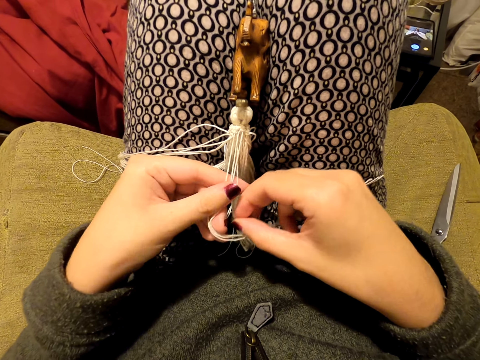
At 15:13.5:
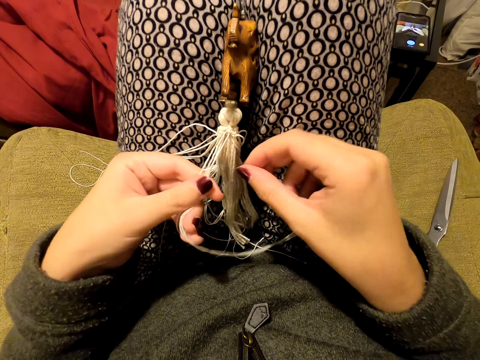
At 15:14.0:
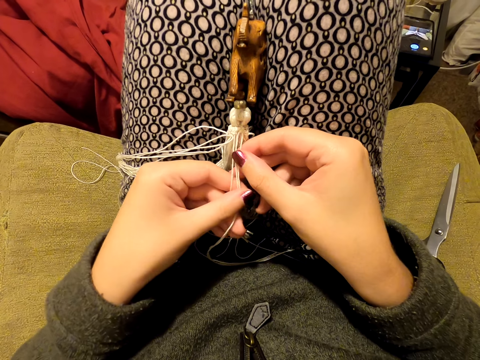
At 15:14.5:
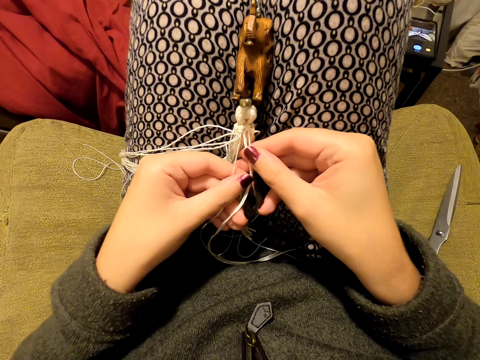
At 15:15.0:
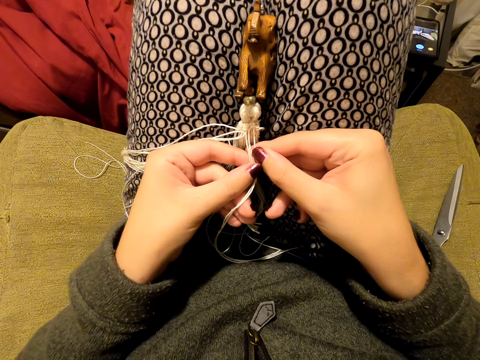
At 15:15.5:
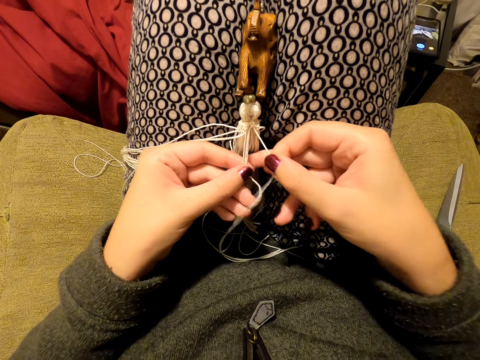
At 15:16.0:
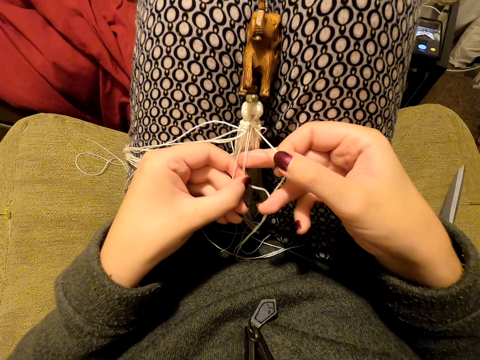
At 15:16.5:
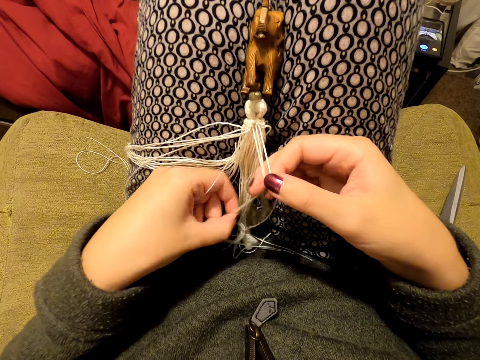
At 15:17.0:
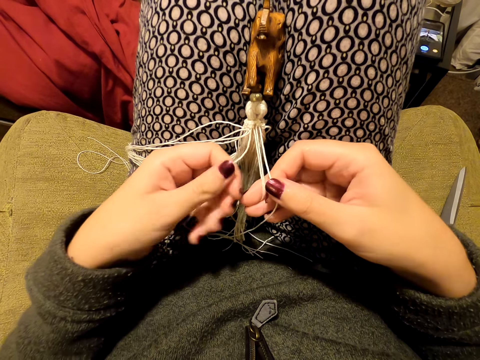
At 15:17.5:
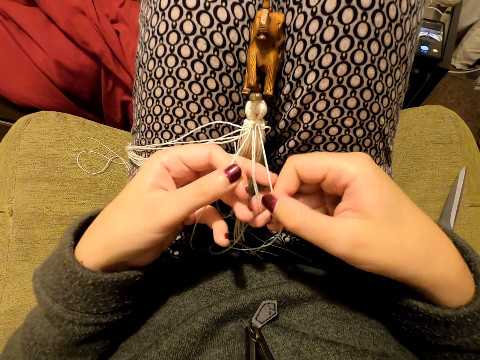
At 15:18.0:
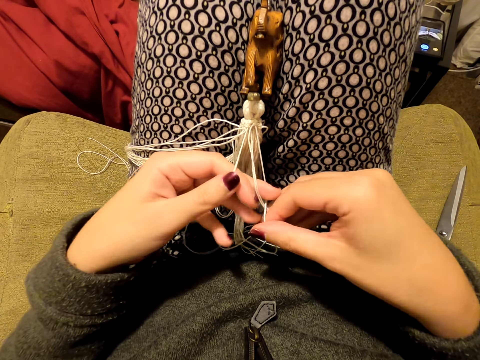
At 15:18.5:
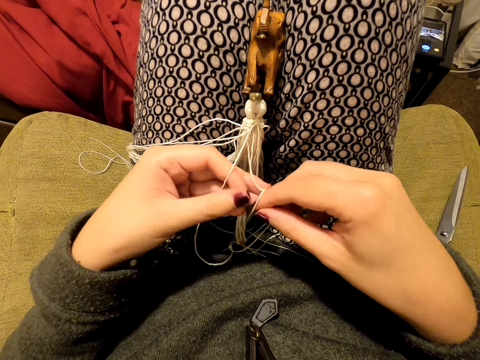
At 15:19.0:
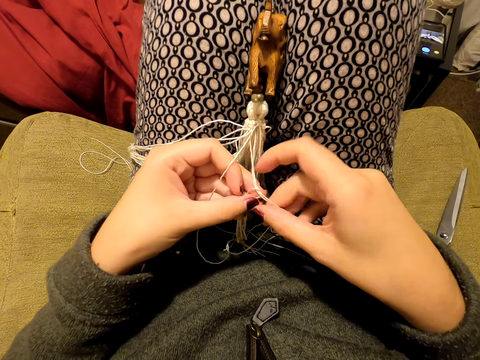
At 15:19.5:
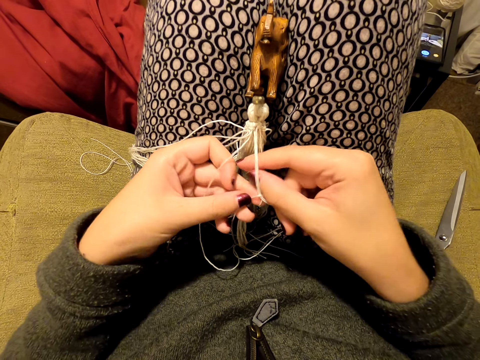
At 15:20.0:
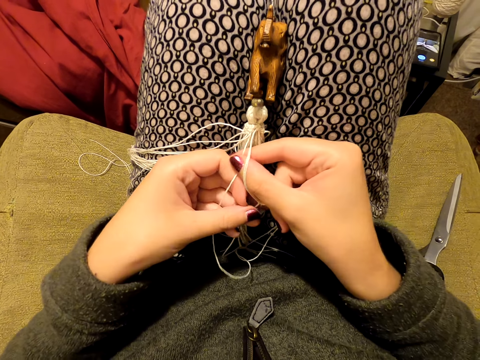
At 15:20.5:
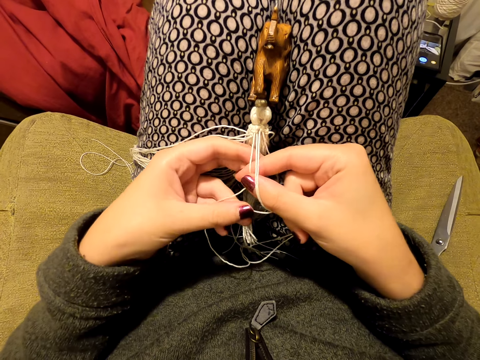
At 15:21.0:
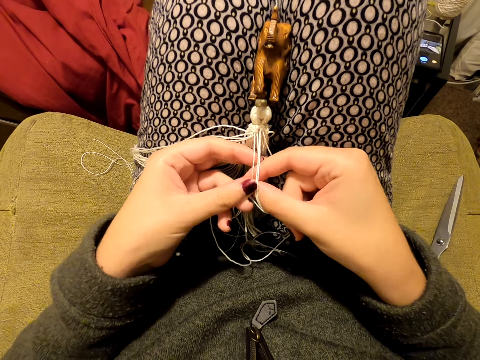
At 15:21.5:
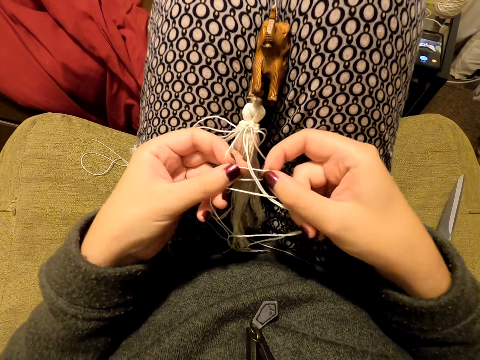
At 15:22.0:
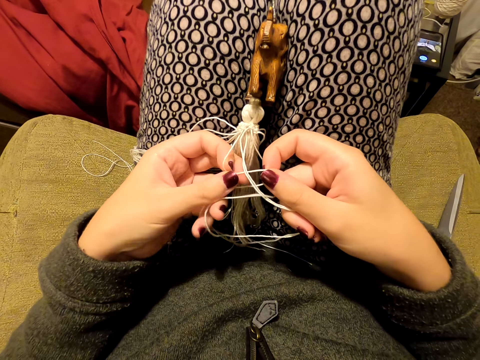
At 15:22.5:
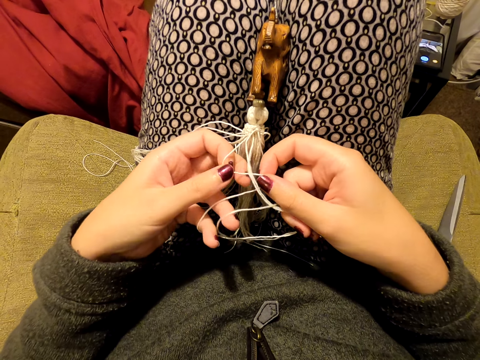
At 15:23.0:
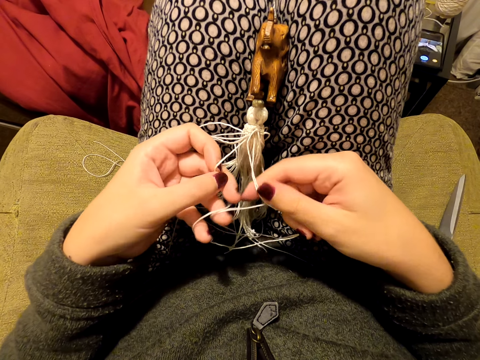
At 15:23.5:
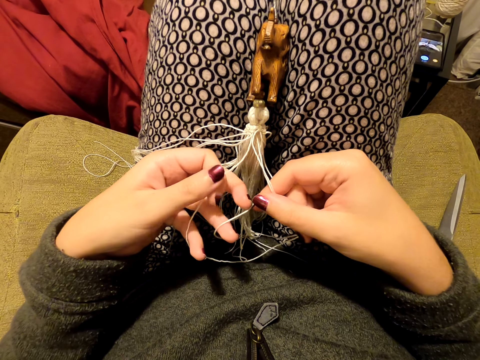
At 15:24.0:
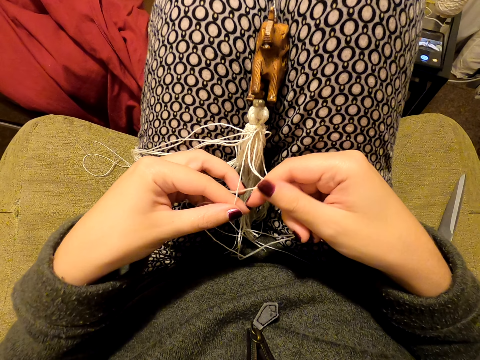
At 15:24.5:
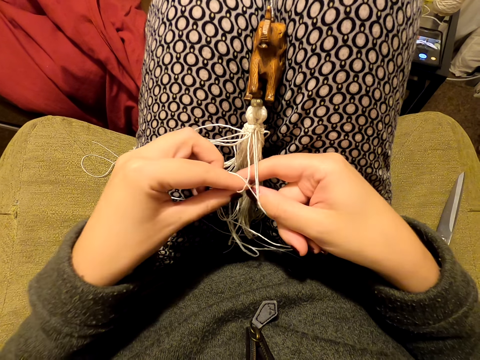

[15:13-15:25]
The camera wearer switches the threads to the other hand. They hold the thread with both hands. They separate the threads. They knit a tassel decoration with both hands.

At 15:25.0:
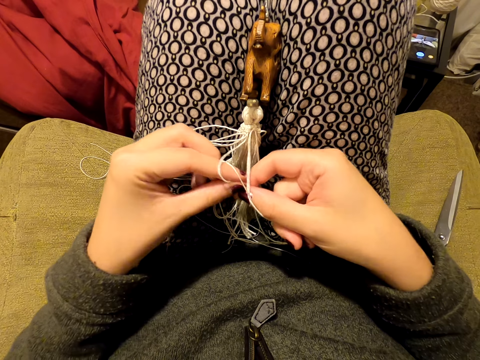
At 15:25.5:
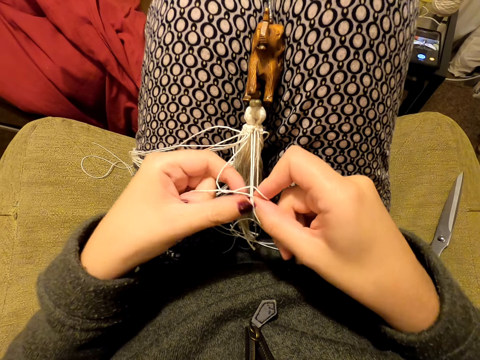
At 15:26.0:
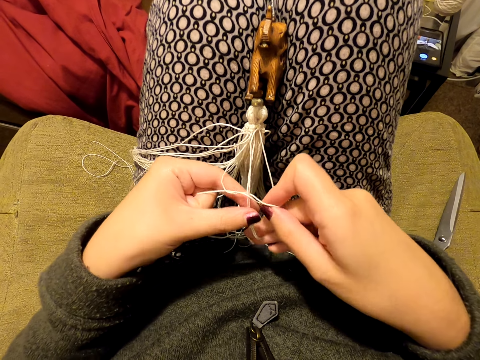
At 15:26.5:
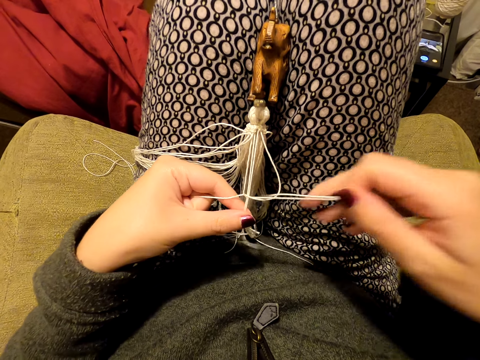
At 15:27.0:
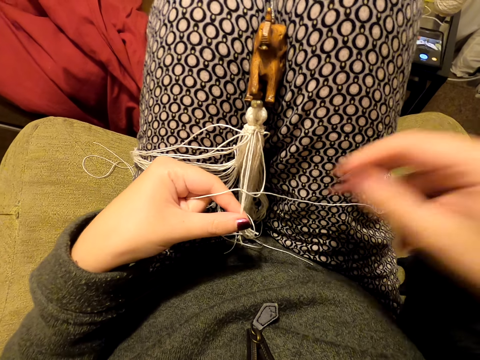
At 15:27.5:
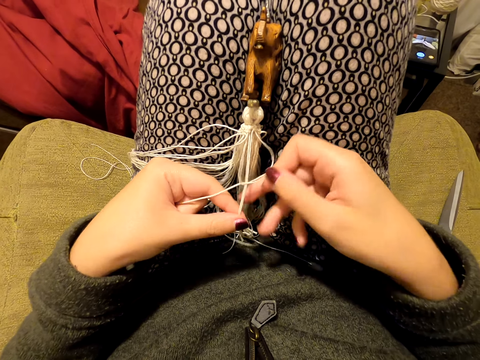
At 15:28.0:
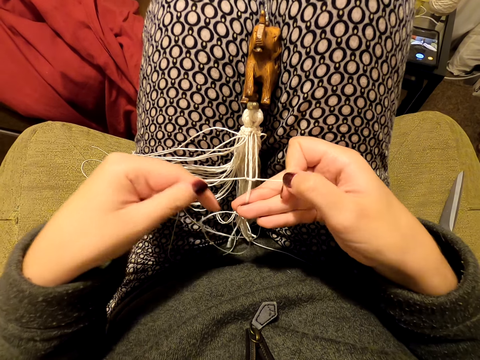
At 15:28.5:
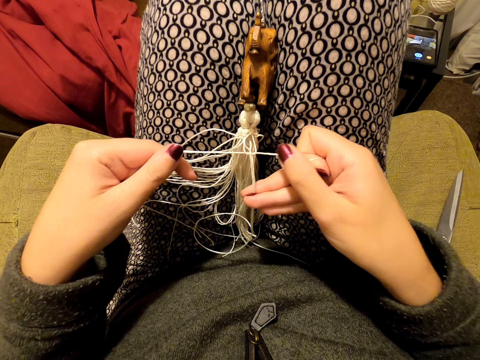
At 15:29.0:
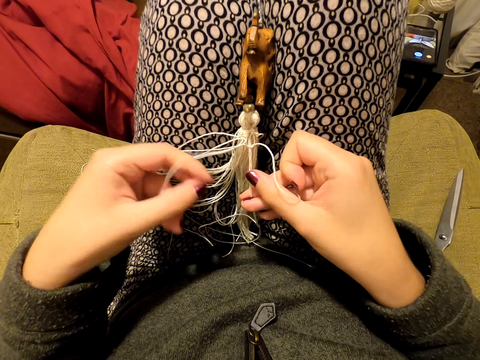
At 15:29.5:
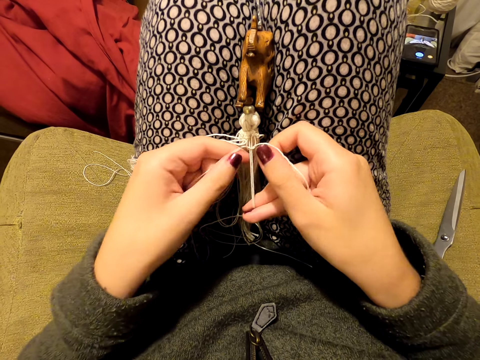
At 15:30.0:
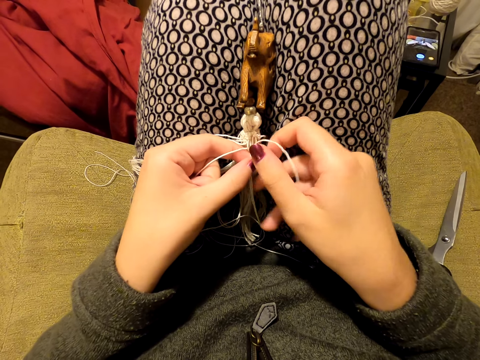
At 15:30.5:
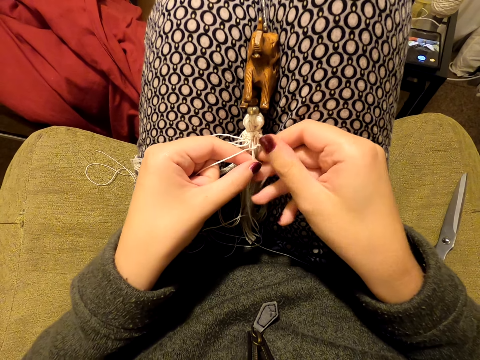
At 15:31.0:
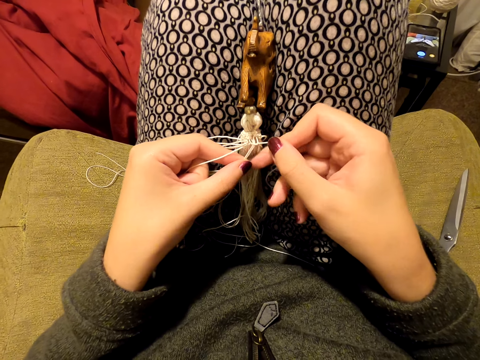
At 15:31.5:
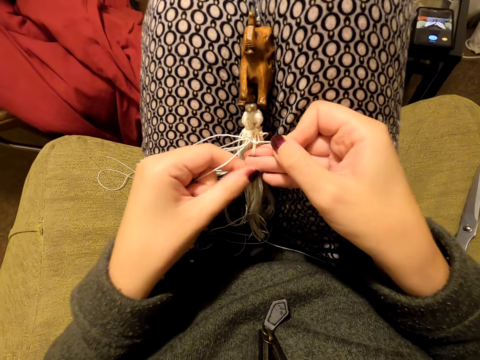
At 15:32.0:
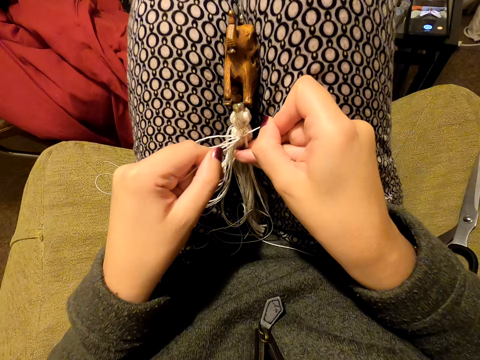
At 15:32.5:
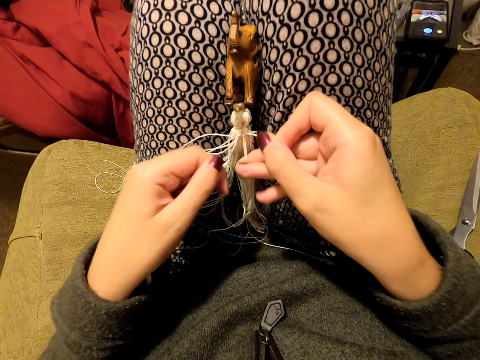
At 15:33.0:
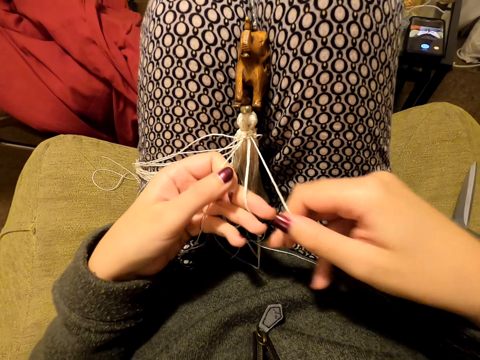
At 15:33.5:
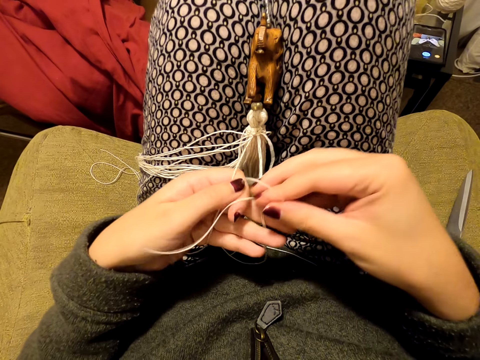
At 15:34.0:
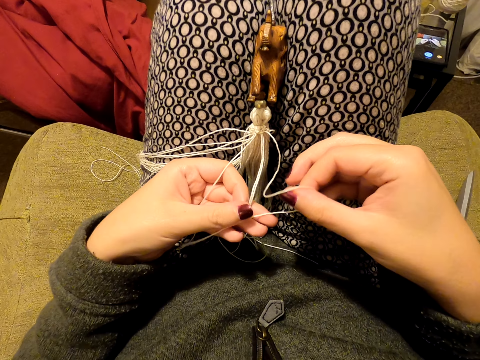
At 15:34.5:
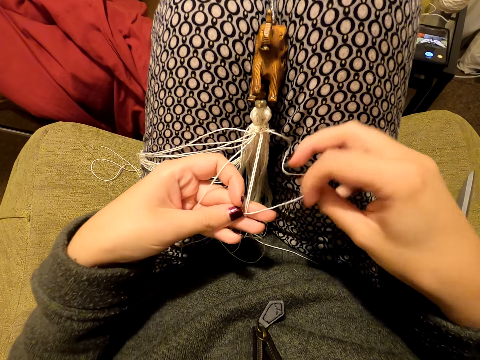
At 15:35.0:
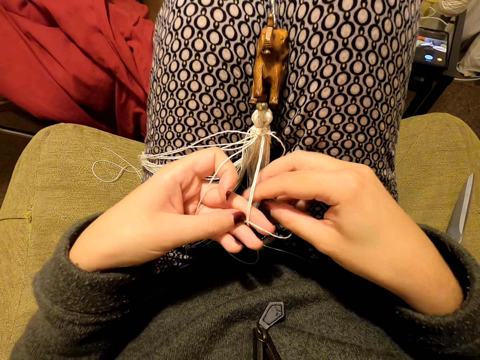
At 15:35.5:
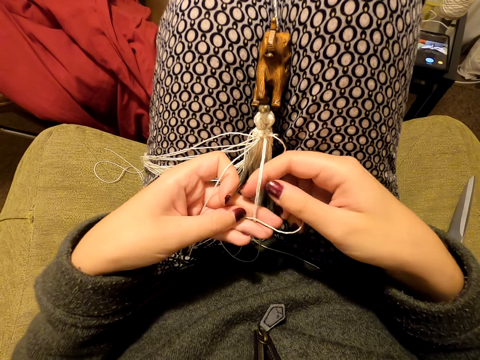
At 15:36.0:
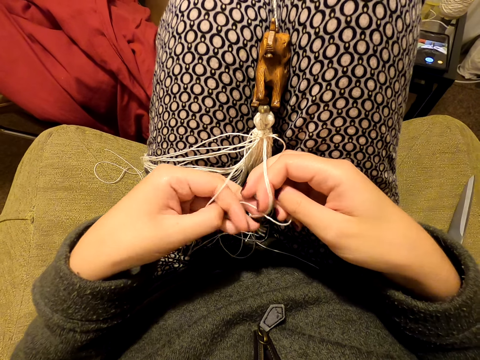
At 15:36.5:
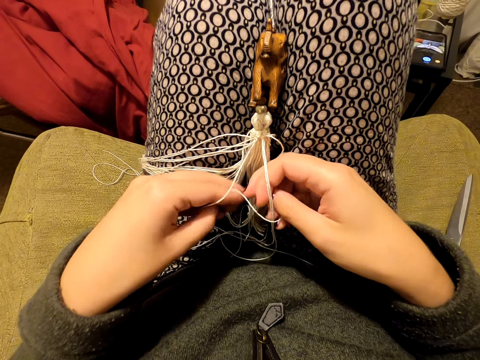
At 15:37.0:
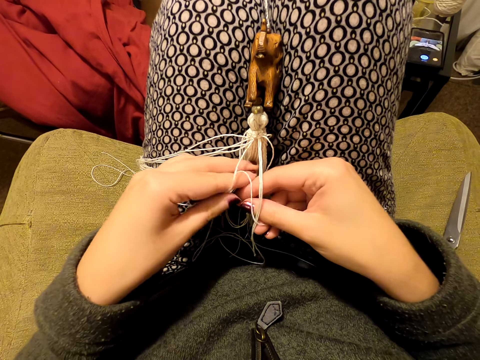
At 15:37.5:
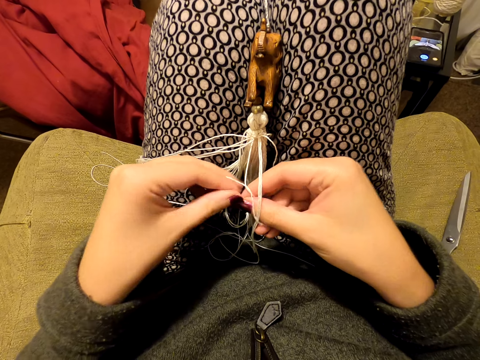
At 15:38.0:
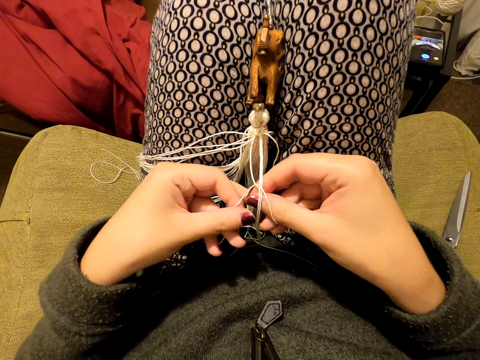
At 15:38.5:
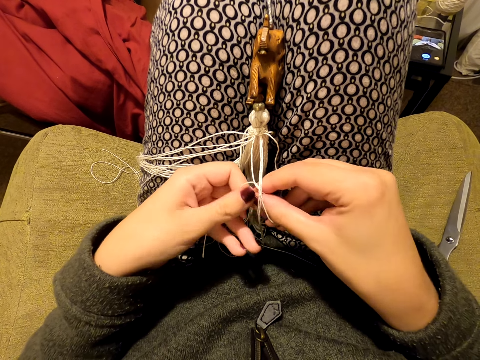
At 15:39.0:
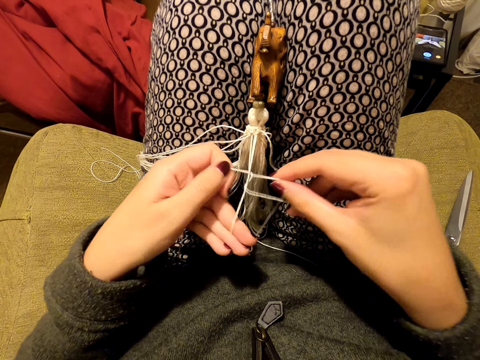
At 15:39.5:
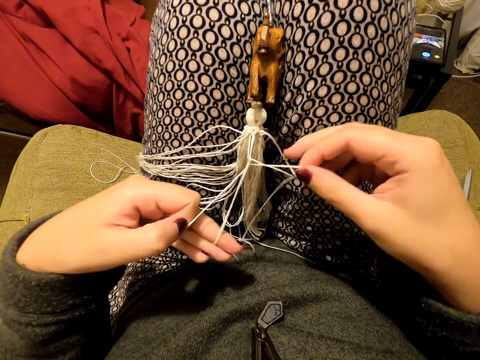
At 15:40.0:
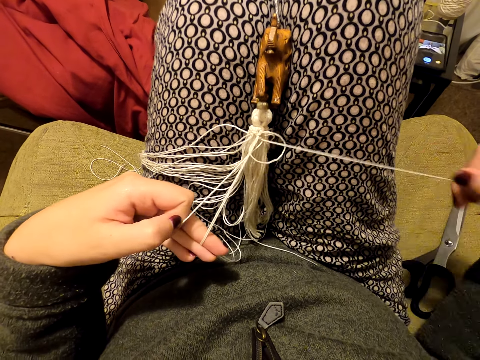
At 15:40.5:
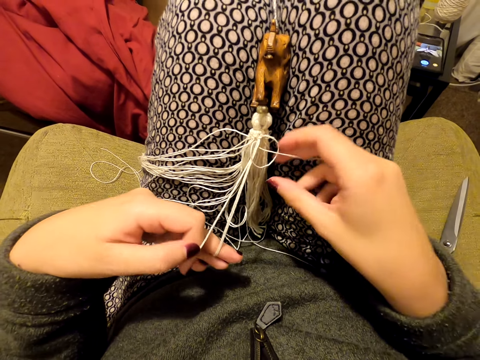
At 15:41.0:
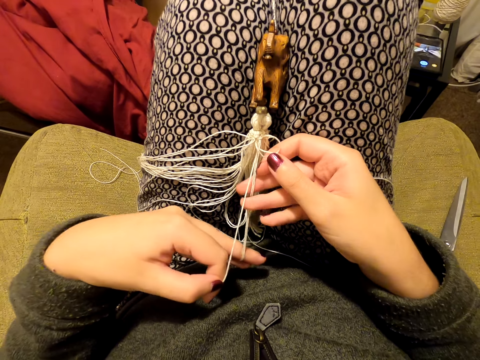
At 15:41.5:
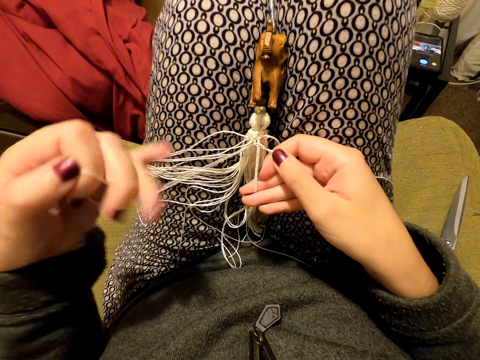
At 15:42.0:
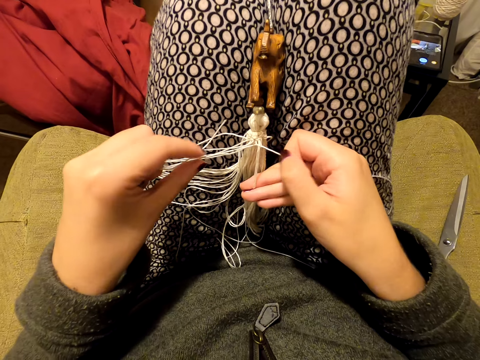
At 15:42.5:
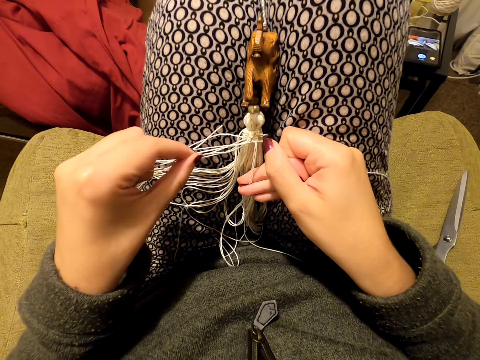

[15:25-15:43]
The camera wearer pulls the thread. She puts the thread on her leg. She pulls the threads. She tightens the knot. She stretches the threads. She switches the thread to the other hand. She knits a tassel decoration with both hands. She pulls the thread. She puts the thread on her leg. She switches the thread to the other hand. She pulls the thread. She tightens the knot. She stretches the threads.
